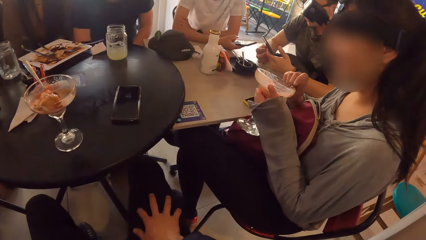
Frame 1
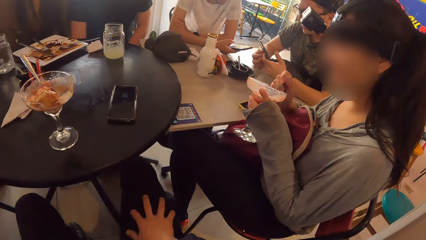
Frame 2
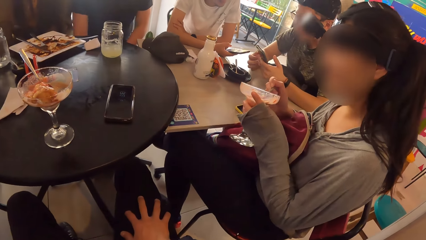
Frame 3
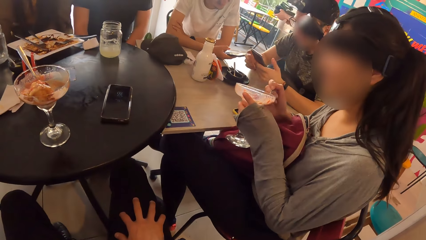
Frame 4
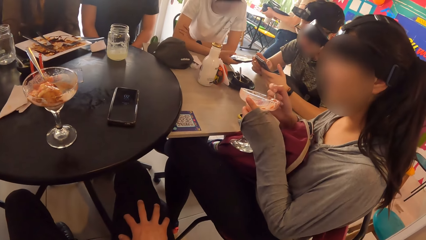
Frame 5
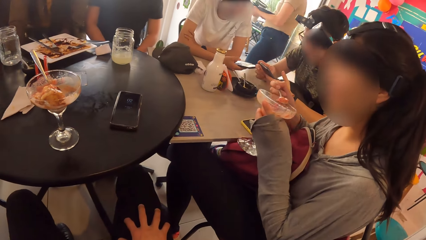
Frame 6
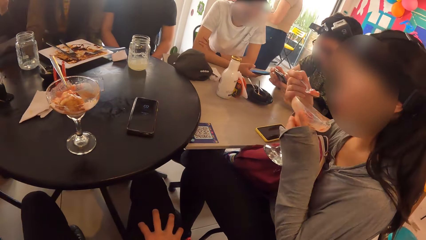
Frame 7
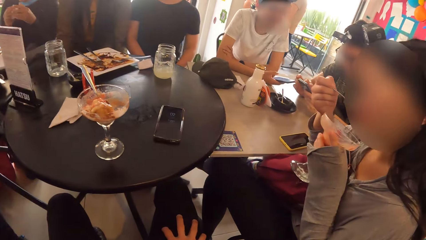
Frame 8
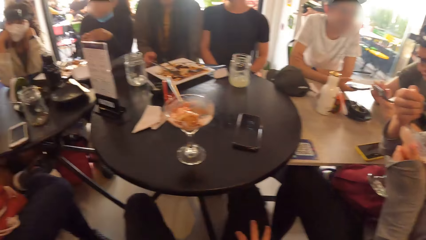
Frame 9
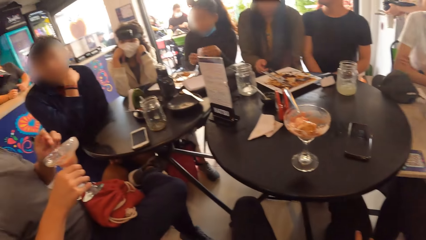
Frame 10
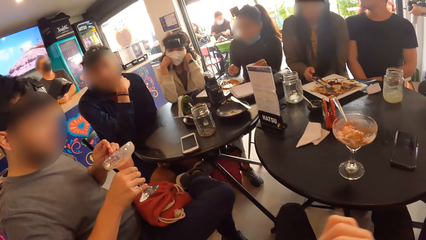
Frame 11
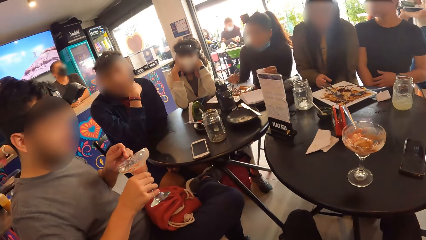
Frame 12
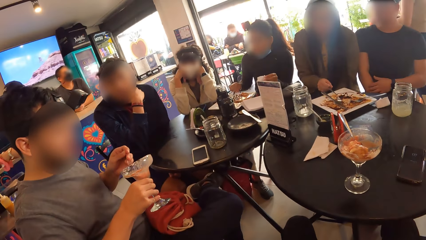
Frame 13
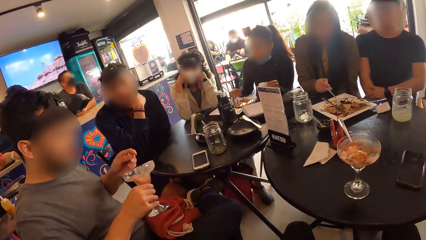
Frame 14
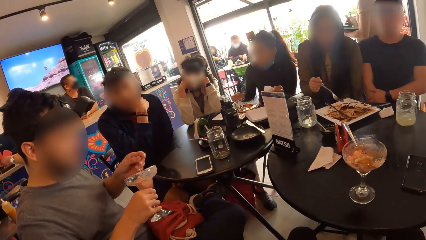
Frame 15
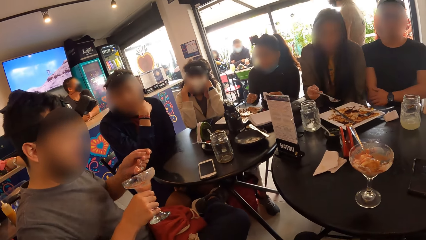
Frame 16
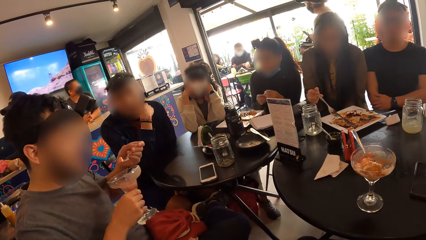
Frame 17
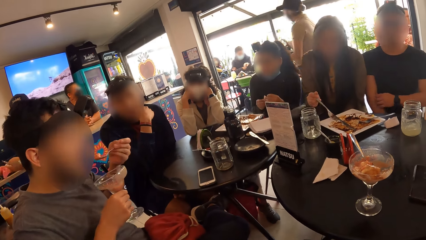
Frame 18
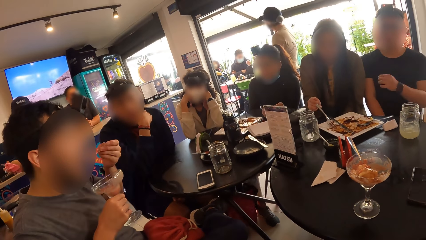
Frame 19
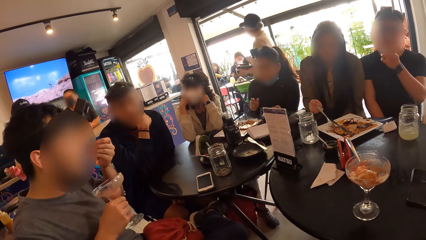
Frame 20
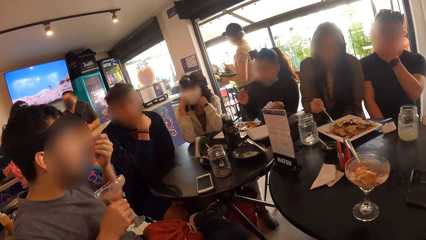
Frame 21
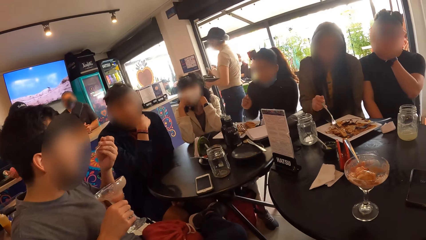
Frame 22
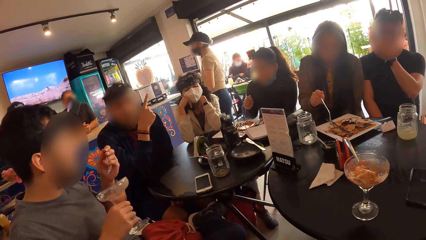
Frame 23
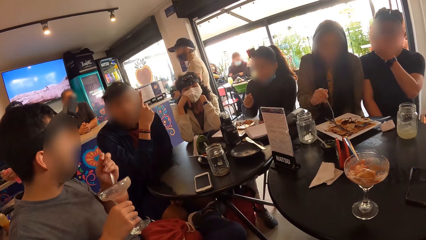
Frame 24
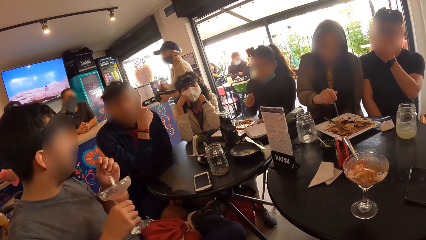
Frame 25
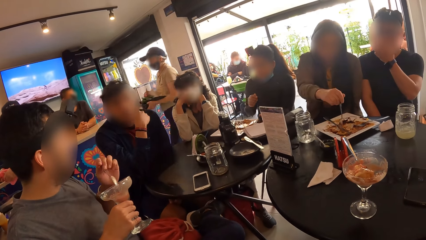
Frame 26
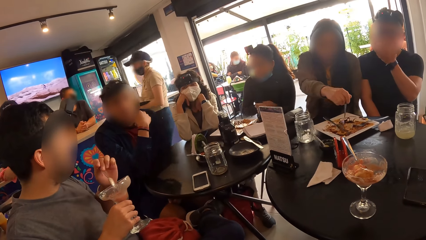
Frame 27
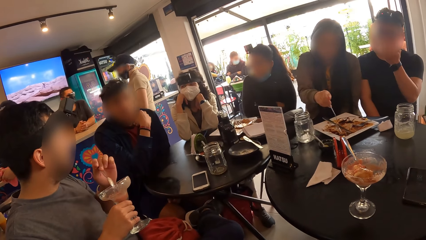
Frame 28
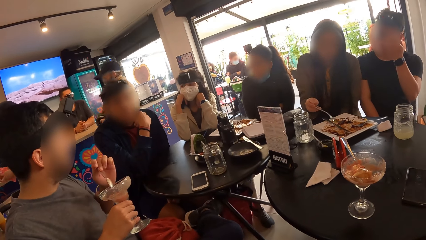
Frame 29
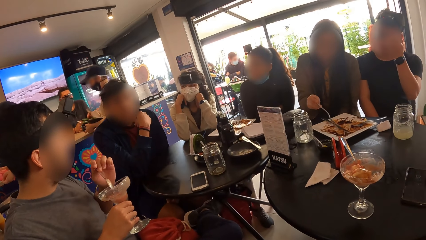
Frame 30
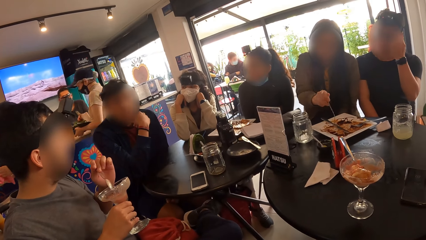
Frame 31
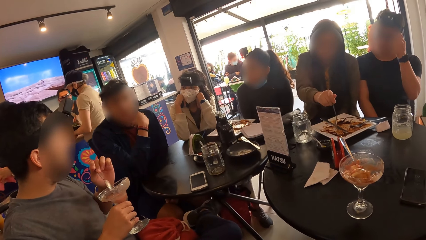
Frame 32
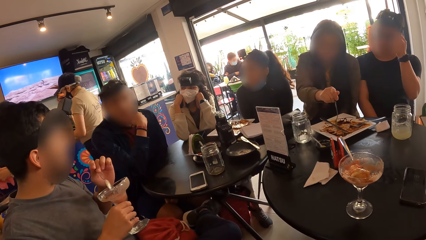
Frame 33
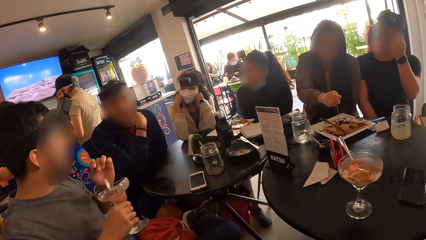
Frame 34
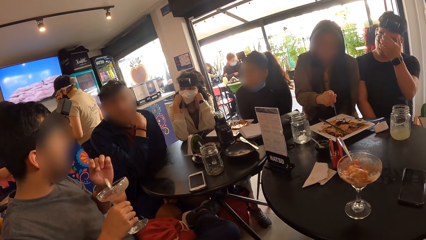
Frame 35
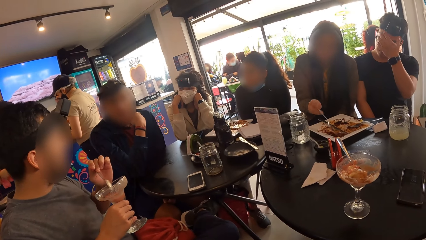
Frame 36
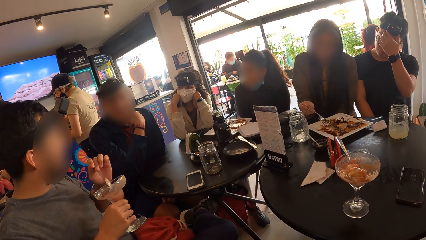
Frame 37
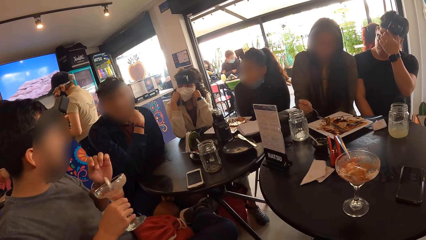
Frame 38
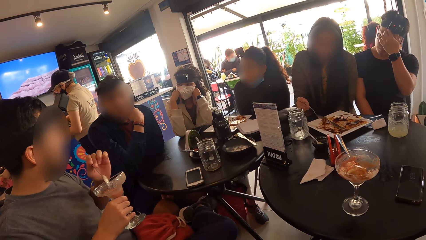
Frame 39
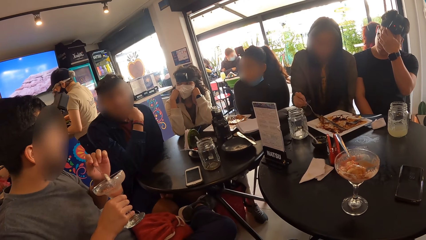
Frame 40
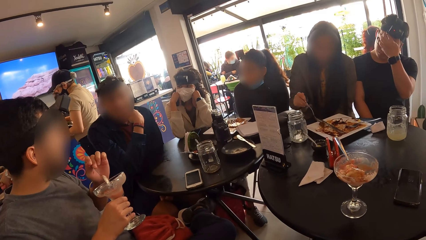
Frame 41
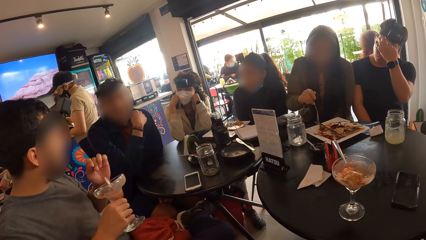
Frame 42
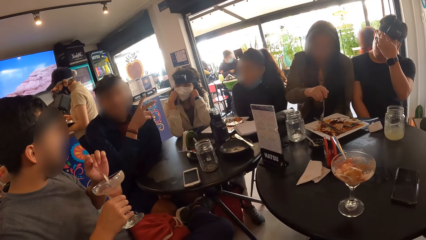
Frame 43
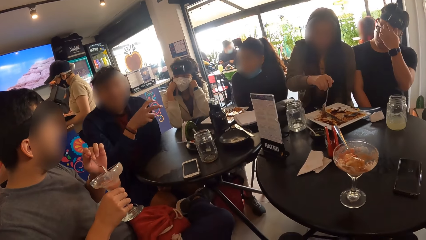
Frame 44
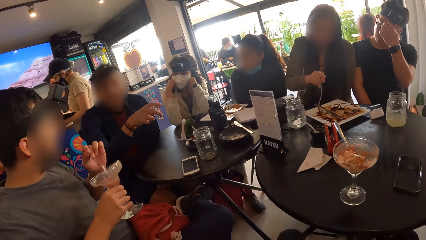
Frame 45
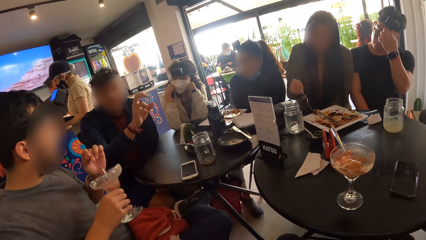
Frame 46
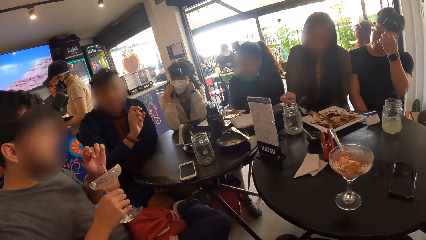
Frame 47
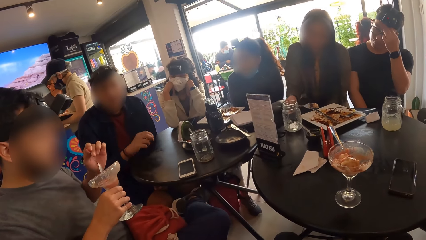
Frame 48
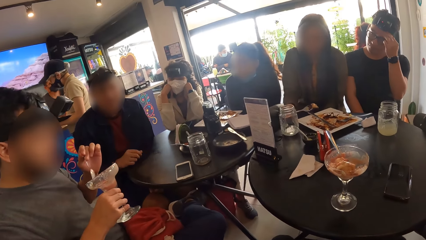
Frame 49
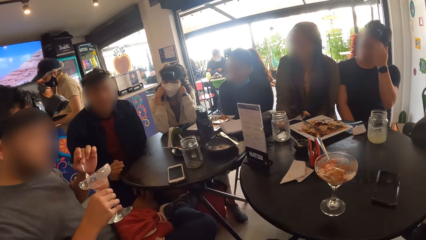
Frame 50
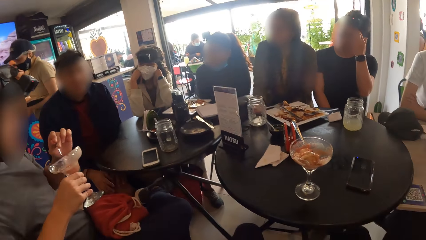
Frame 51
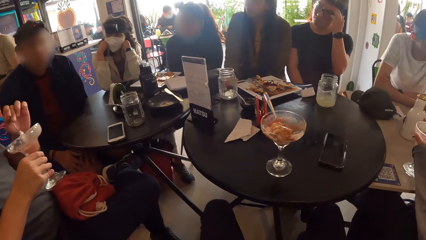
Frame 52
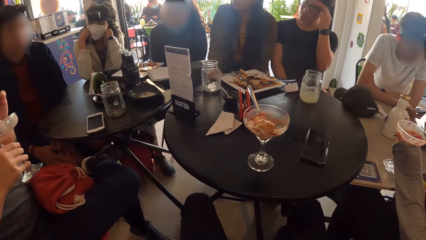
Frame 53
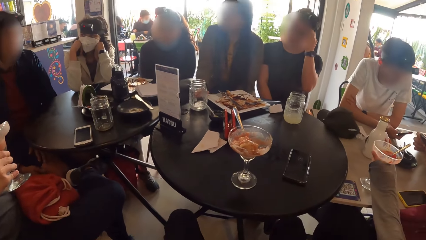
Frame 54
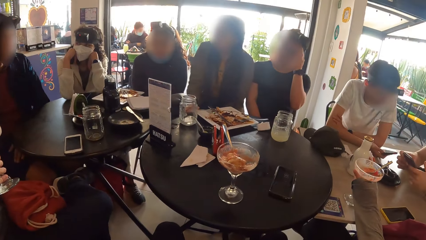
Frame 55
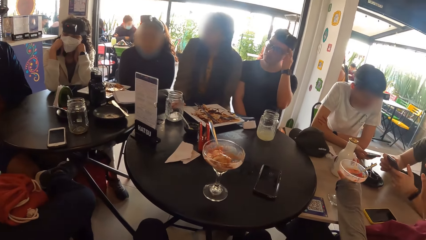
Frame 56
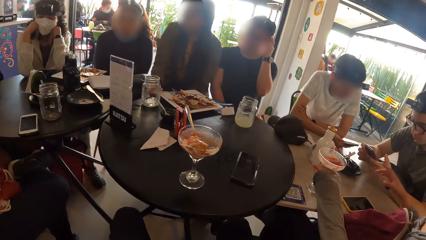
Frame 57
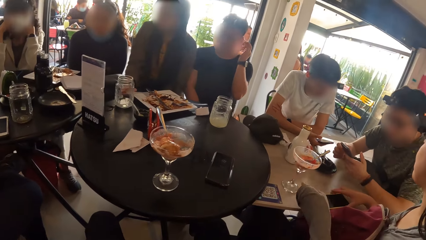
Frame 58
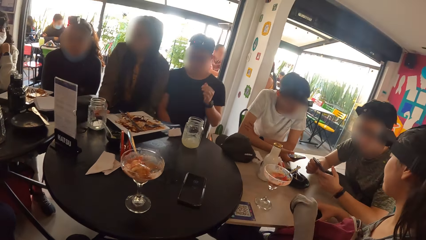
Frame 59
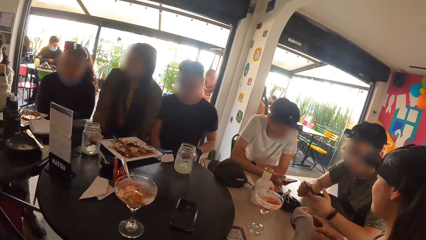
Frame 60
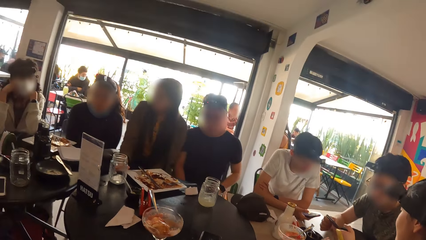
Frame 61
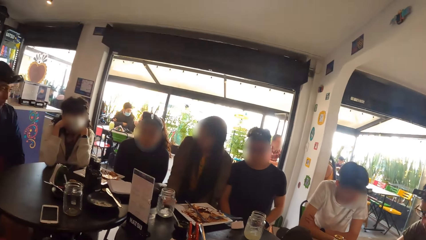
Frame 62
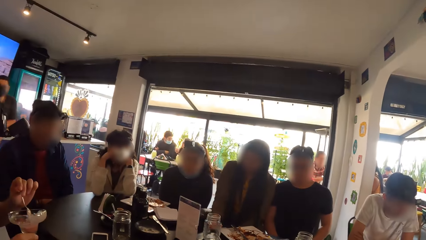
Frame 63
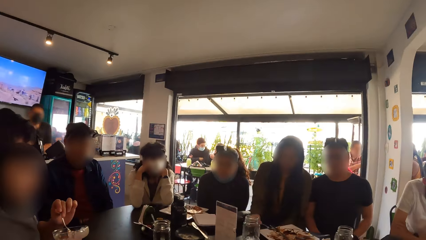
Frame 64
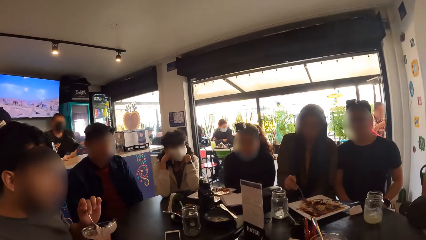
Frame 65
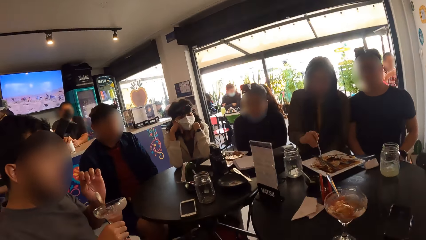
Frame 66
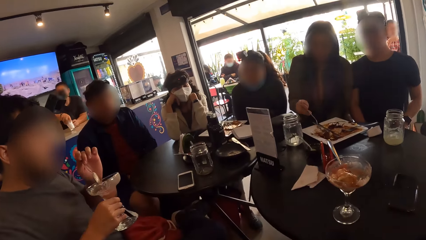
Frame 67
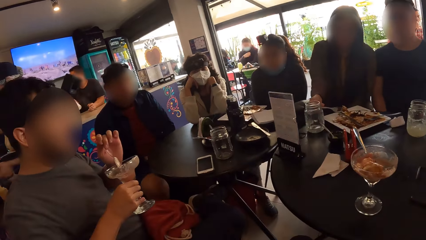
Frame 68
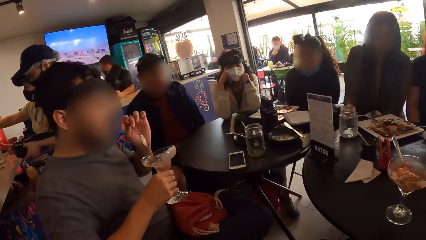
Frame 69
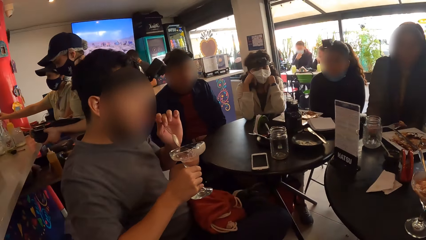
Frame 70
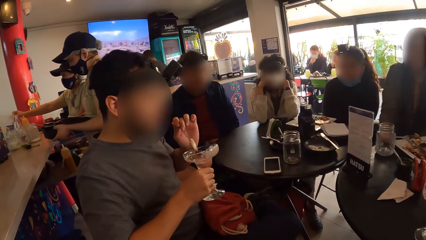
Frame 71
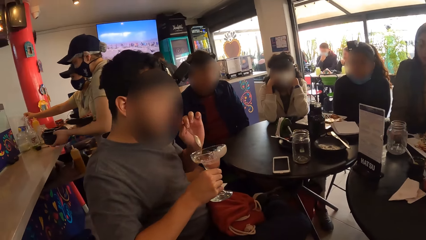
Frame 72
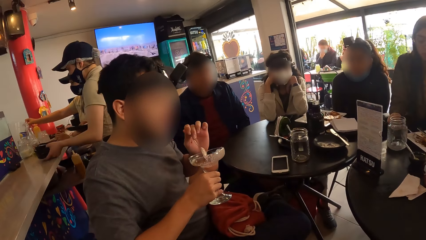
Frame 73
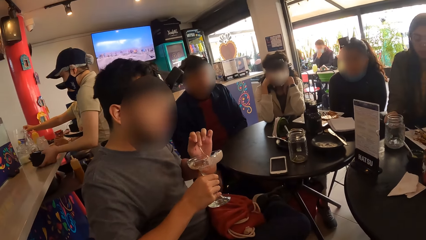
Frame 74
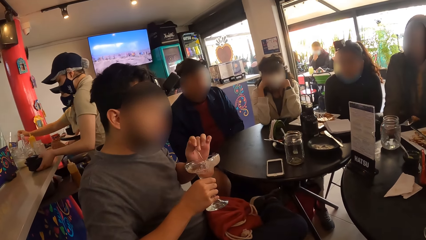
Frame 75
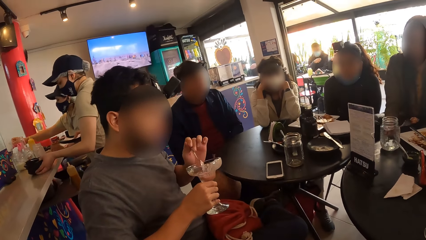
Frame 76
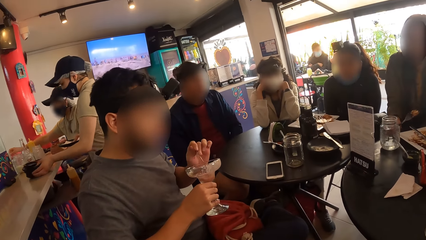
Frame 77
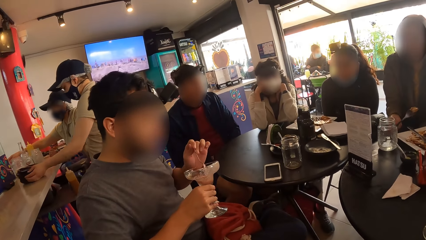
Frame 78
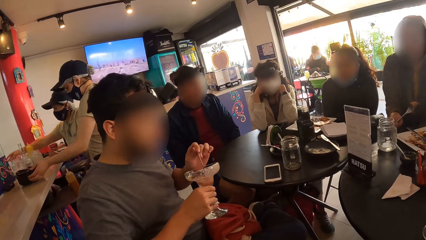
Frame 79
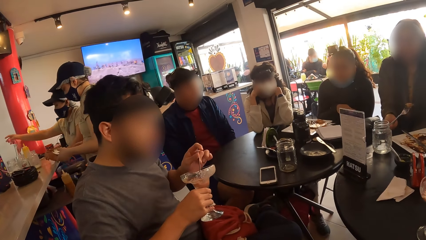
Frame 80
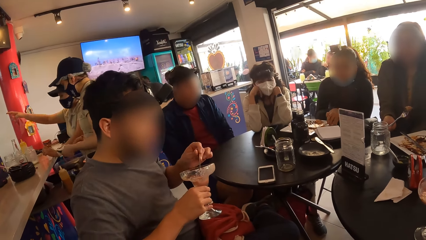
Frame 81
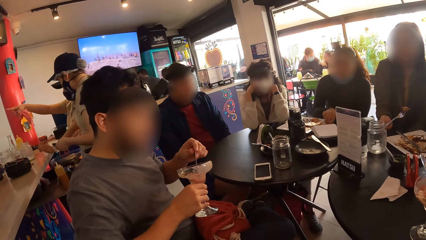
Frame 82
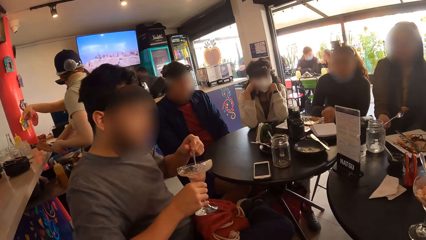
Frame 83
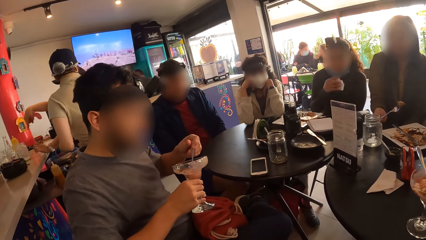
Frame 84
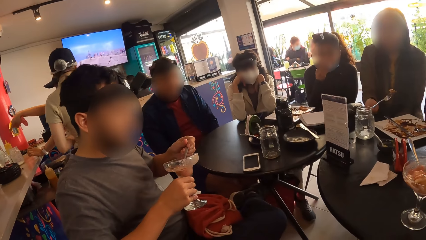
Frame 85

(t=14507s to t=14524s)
A woman eats shrimp from the cup with a spoon in her right hand. A man eats shrimp from the cup with the spoon in his left hand.
